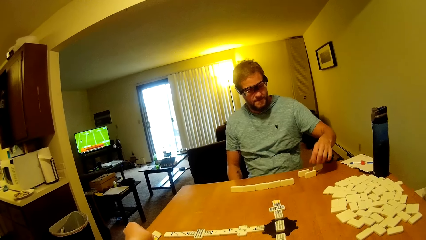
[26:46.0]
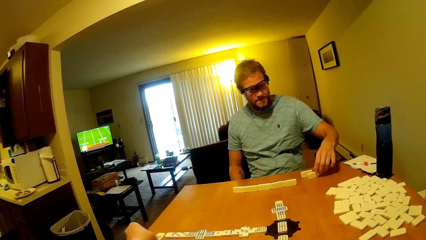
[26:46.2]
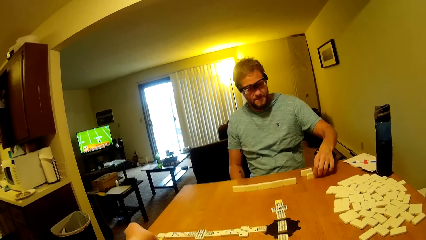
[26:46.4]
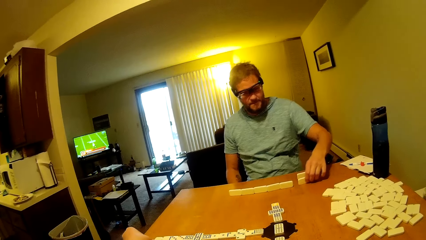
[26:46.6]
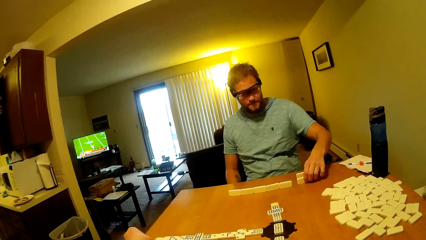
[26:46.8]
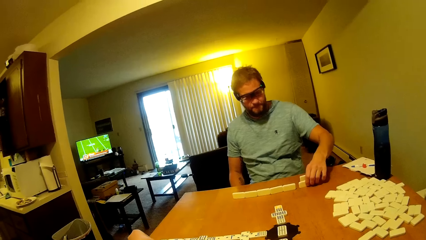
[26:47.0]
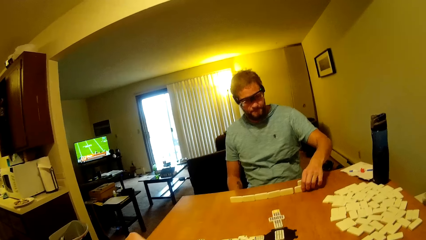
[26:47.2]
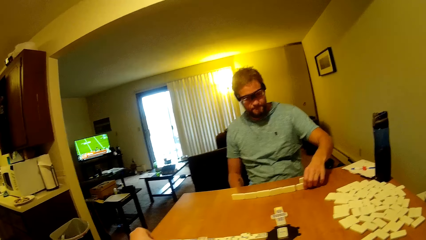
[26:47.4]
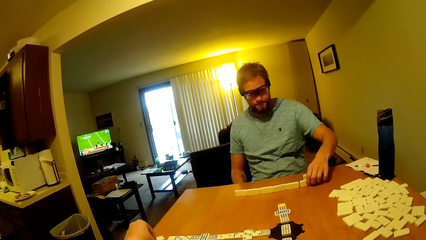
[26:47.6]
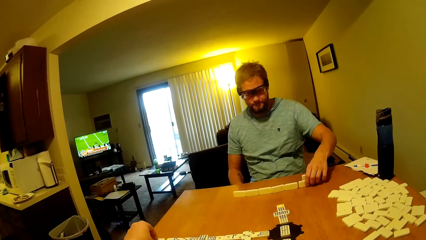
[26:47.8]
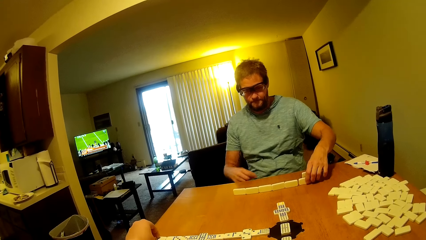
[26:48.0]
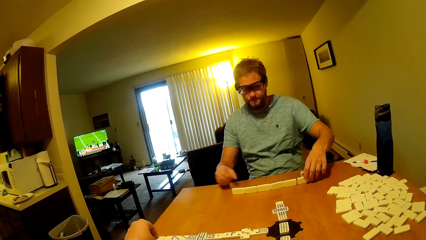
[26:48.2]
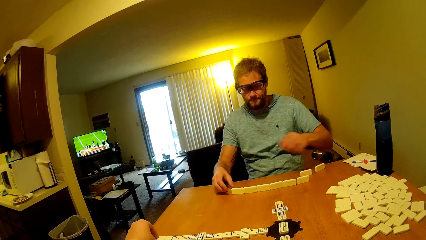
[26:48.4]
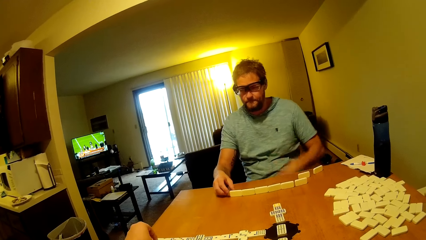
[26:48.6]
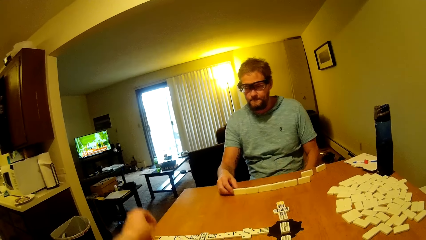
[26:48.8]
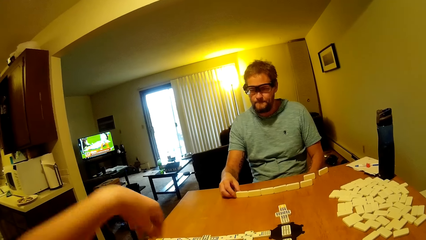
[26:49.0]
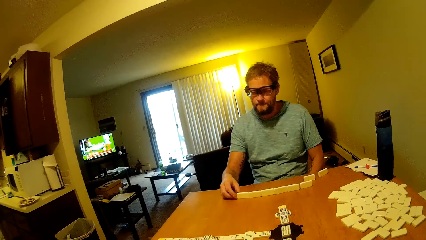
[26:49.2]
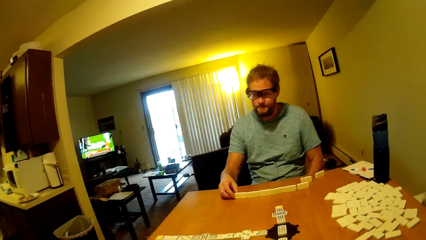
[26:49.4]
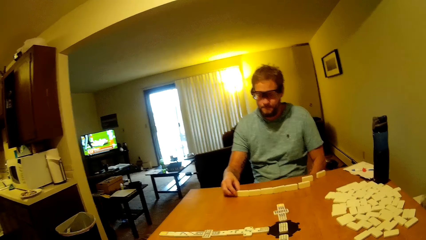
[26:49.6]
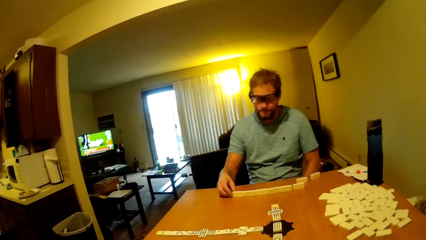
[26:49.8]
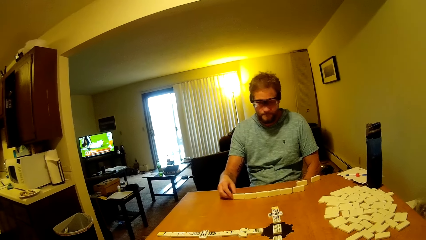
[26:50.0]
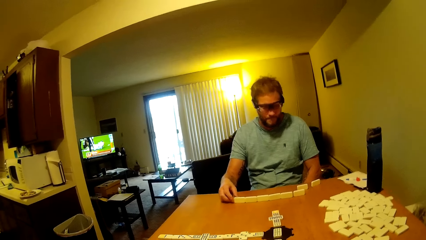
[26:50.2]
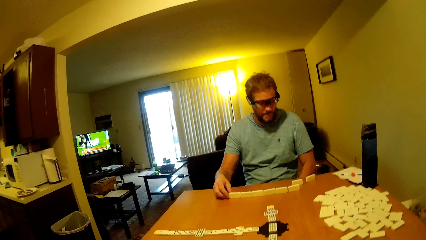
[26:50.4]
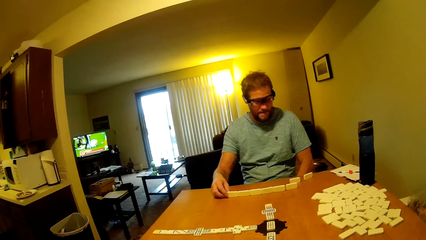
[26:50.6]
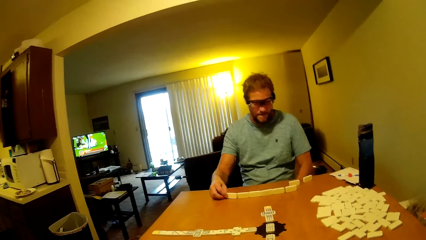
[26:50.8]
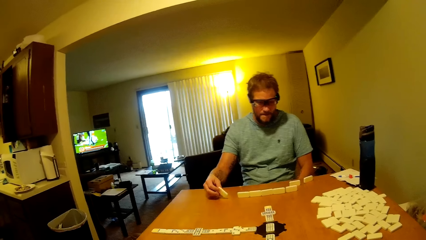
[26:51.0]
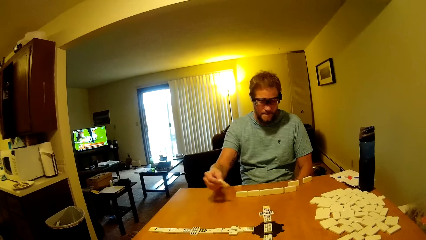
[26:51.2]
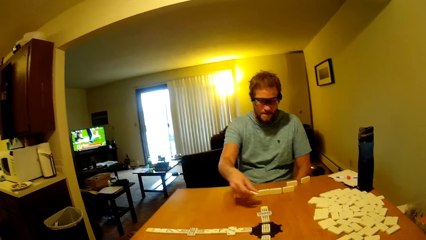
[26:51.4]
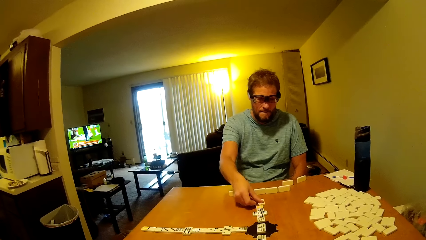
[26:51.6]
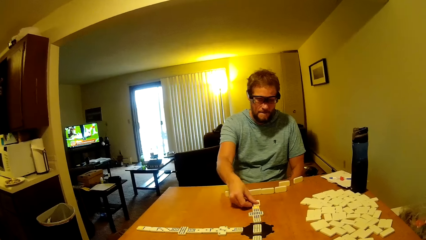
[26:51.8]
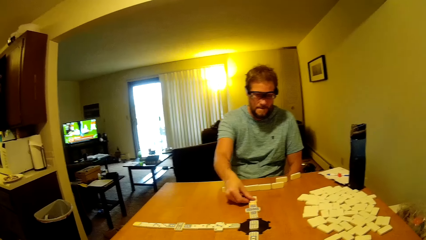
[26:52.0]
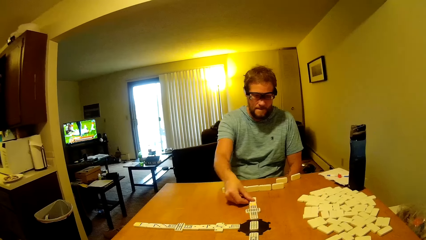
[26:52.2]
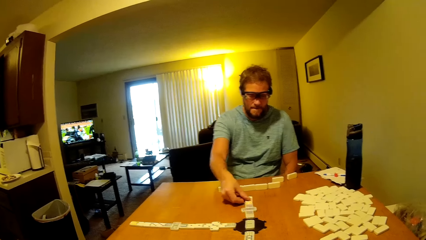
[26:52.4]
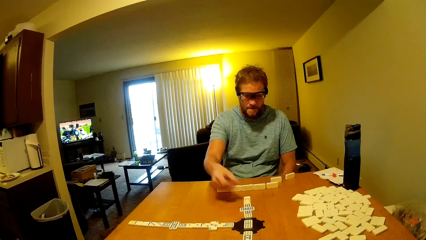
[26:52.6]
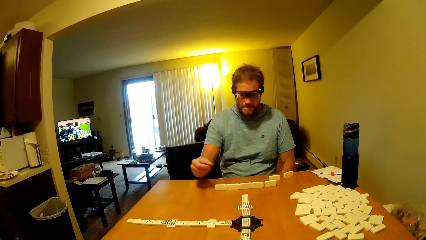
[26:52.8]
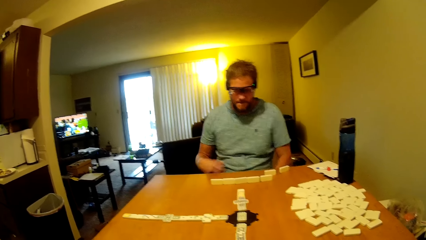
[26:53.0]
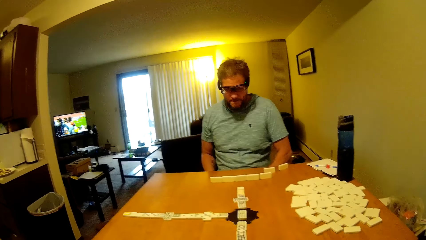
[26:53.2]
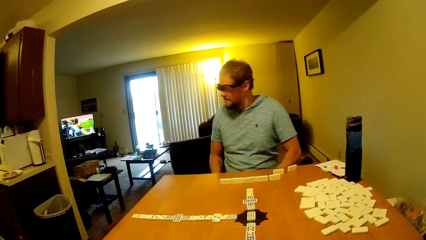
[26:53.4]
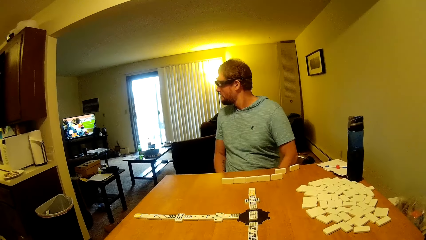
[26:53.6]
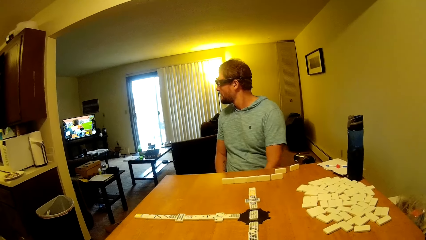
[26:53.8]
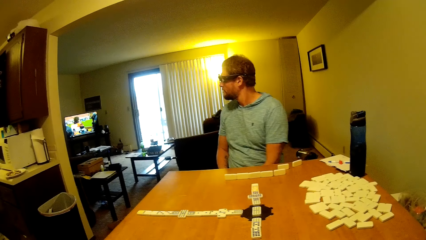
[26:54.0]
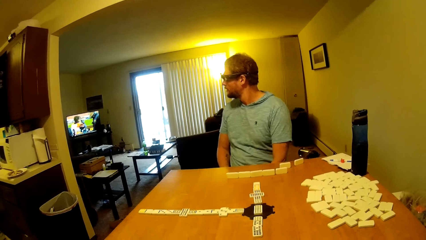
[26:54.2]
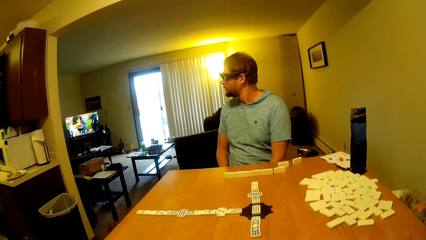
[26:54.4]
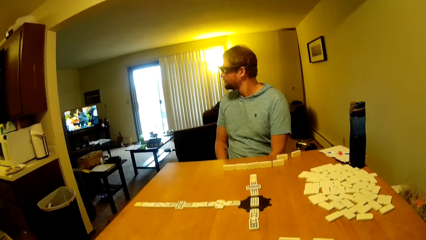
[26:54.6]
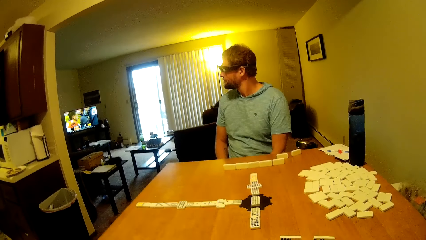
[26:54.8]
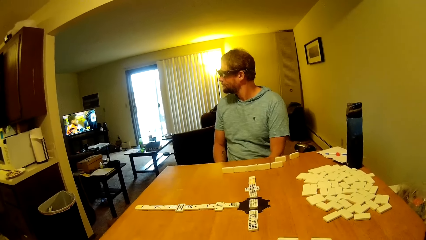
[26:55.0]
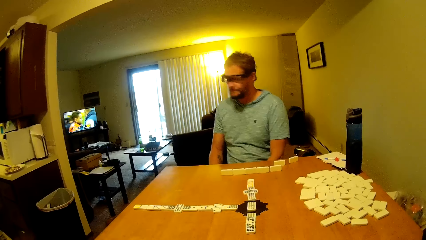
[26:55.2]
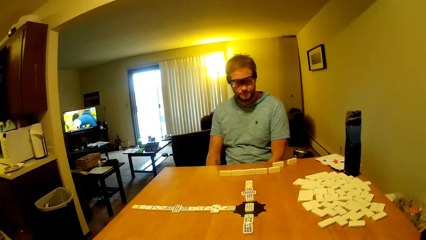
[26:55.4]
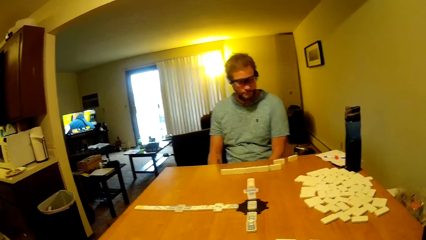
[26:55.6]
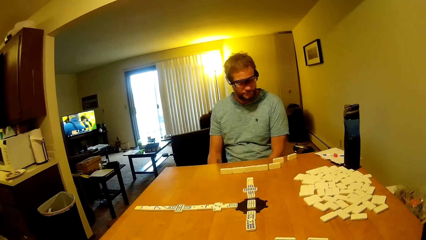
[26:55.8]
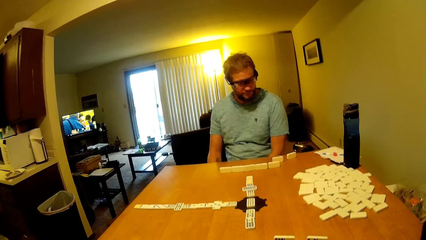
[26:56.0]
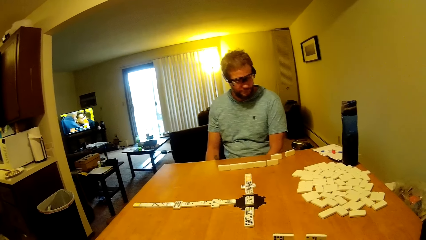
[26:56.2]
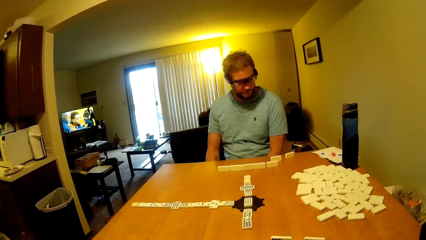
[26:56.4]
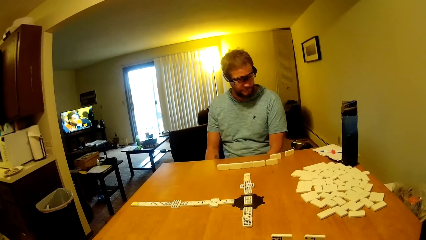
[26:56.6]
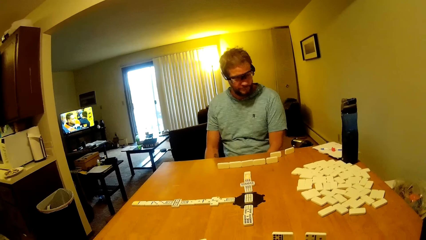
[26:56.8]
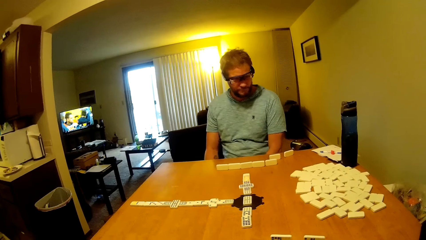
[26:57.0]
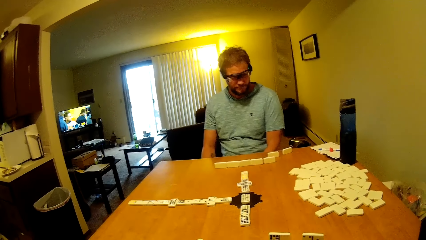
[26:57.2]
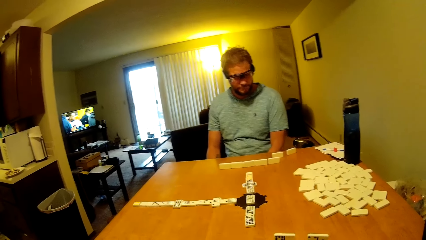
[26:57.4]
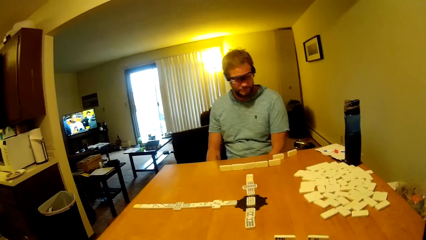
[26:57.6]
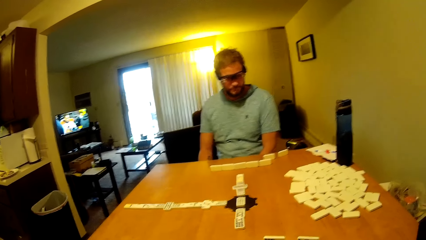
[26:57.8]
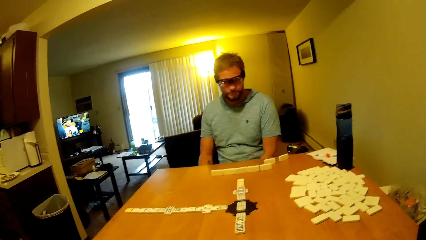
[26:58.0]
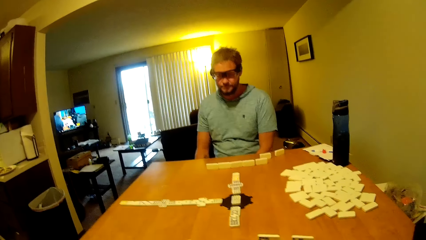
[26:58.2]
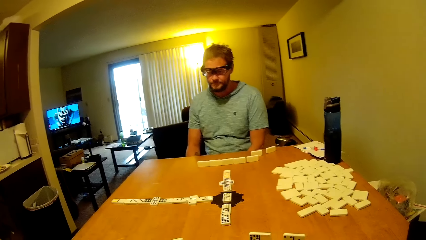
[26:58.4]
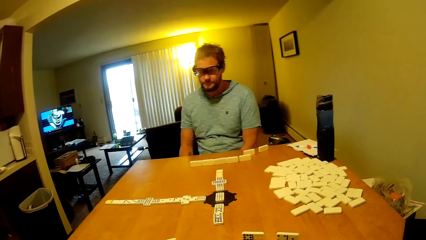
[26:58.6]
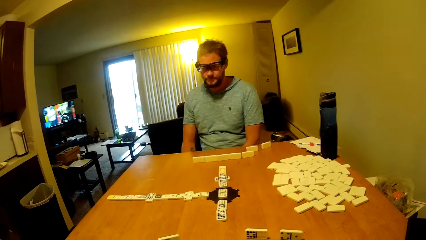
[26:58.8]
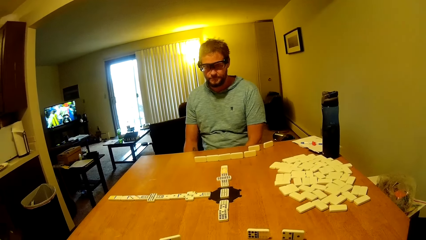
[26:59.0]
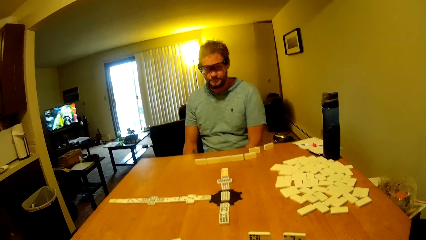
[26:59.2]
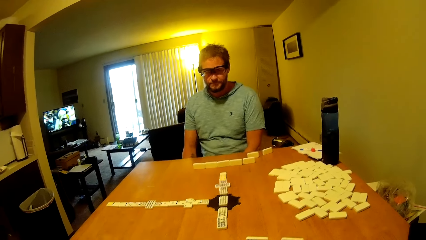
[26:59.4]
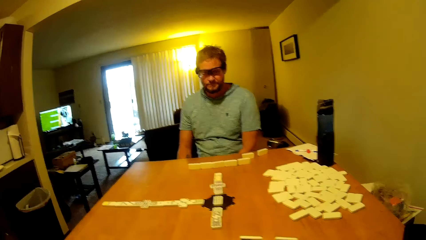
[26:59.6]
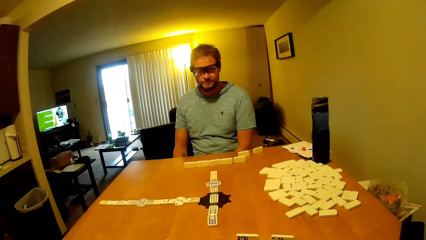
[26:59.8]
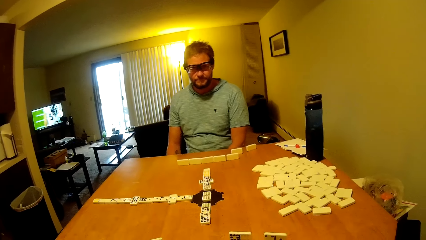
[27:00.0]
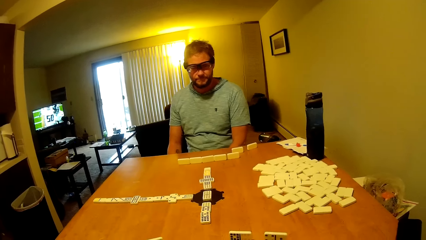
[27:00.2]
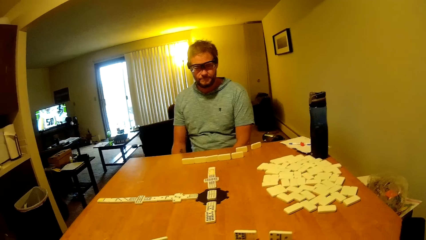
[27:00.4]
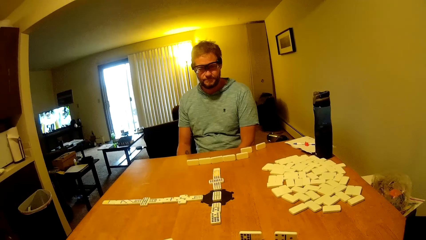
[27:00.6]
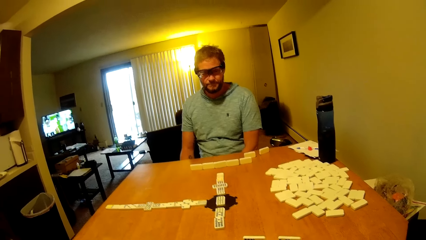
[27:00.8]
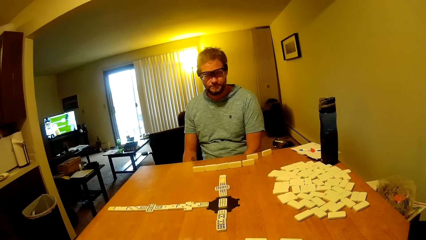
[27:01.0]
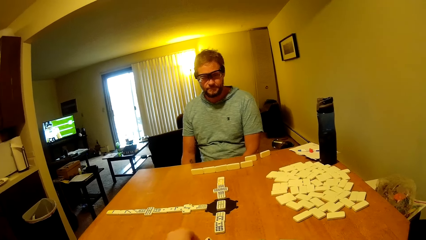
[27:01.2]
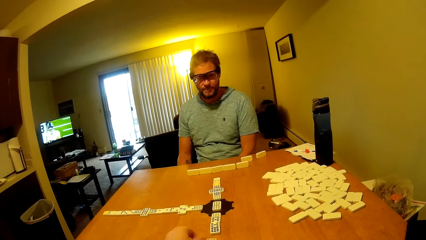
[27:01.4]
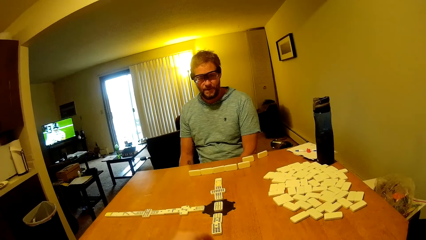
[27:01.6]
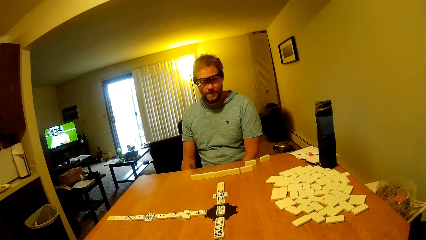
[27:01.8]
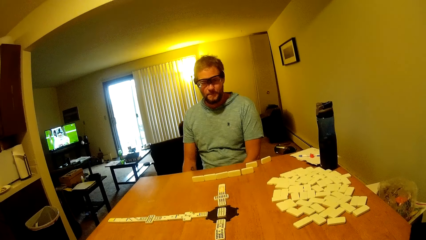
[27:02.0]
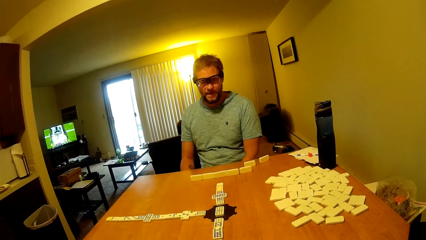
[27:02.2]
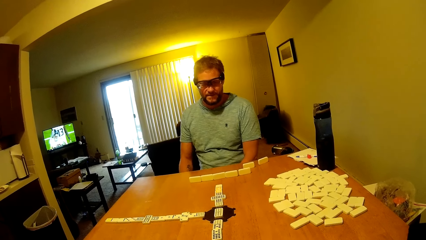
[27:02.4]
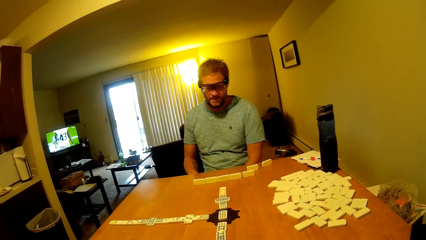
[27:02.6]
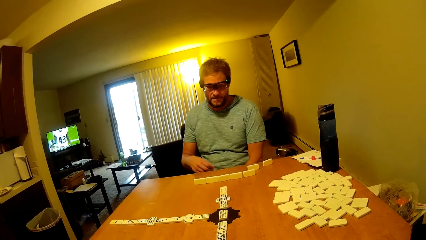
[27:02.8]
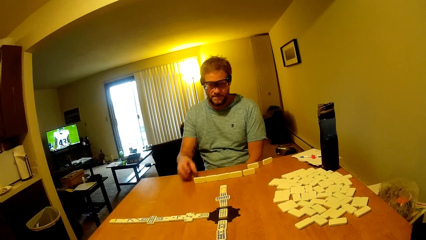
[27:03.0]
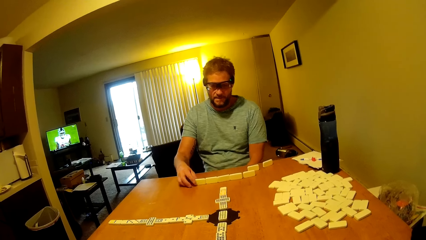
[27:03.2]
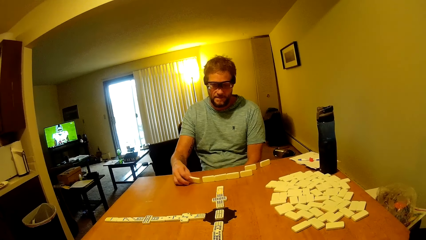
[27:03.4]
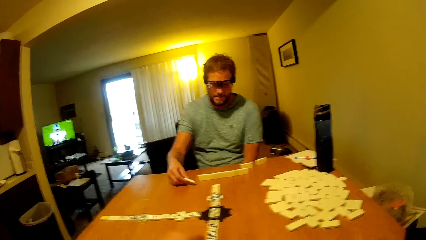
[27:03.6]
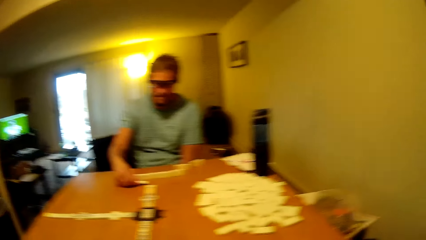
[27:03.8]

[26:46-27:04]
A man moves a domino tile on the table. The camera wearer puts a domino tile on the table. The man picks a domino tile on the table, puts a domino tile on the table and looks at the television. He looks at the domino tiles on the table. The camera wearer puts a domino tile on the table. The man talks to the camera wearer and picks a domino tile on the table.
